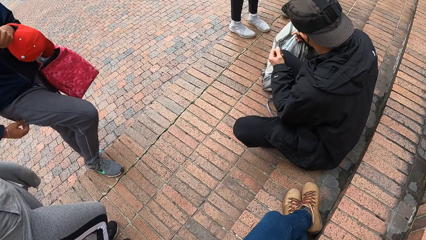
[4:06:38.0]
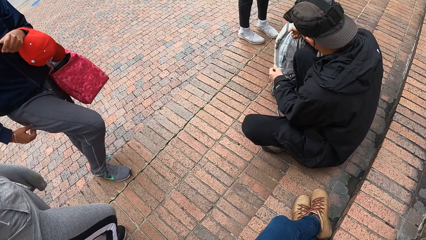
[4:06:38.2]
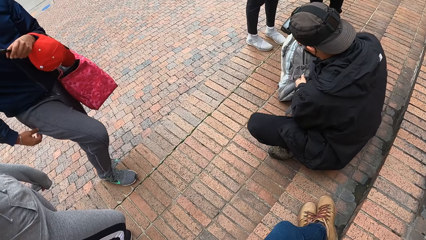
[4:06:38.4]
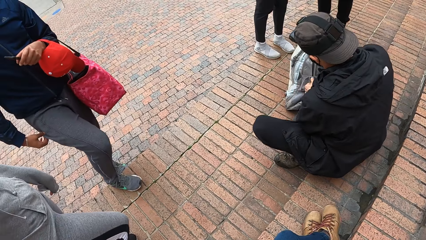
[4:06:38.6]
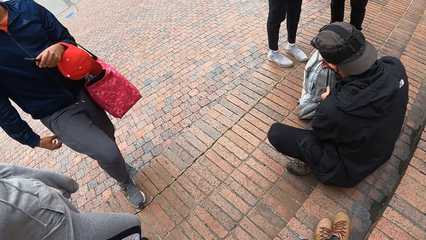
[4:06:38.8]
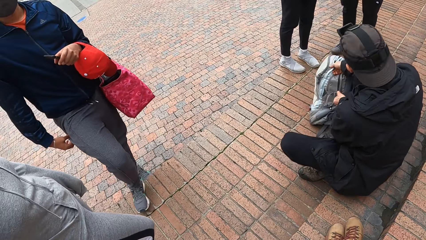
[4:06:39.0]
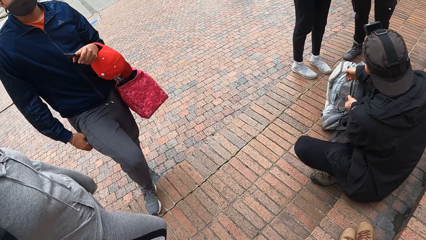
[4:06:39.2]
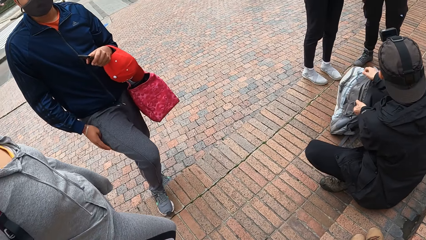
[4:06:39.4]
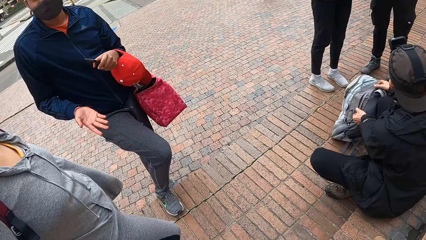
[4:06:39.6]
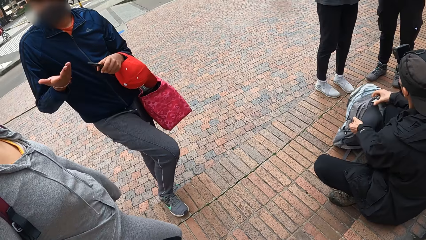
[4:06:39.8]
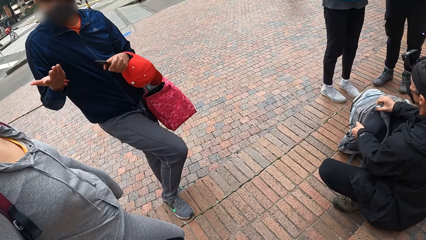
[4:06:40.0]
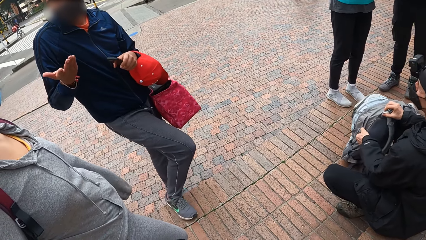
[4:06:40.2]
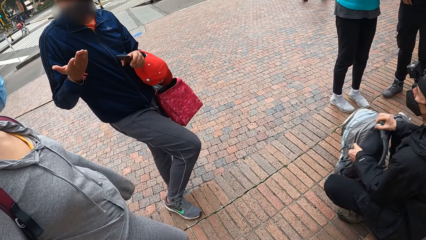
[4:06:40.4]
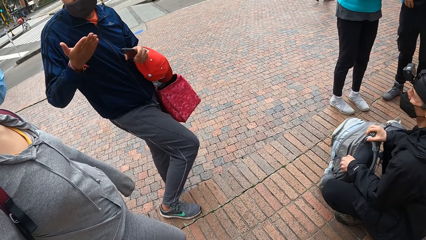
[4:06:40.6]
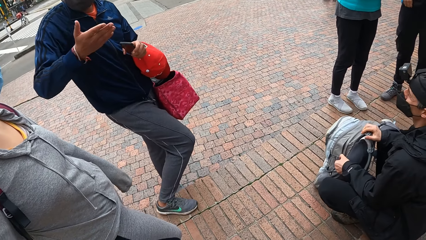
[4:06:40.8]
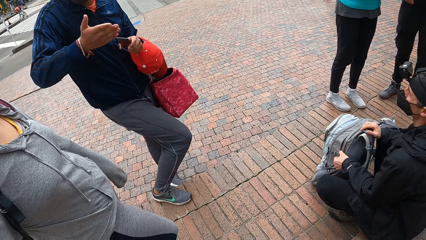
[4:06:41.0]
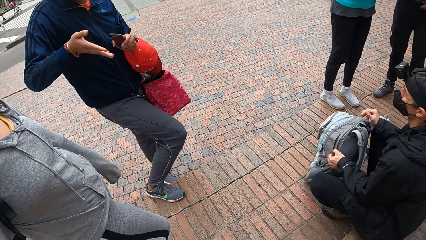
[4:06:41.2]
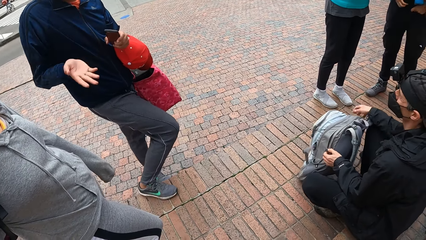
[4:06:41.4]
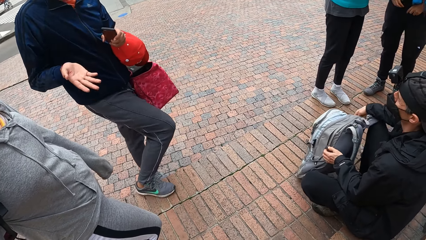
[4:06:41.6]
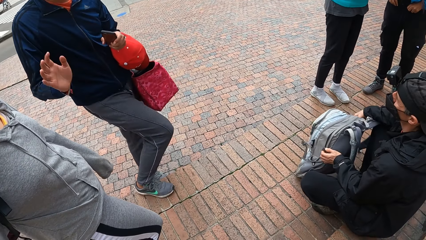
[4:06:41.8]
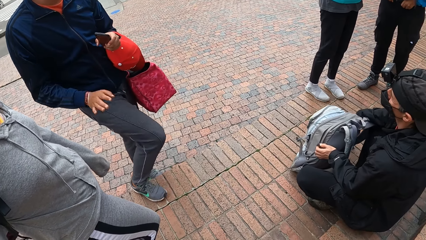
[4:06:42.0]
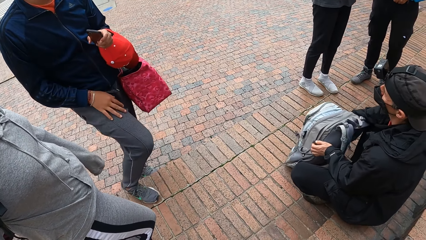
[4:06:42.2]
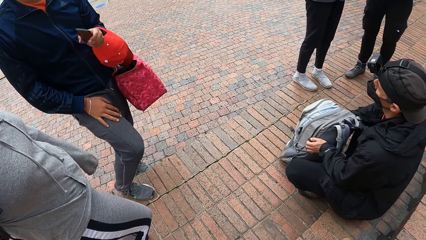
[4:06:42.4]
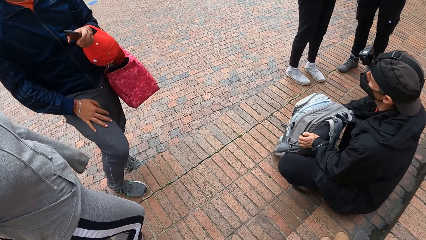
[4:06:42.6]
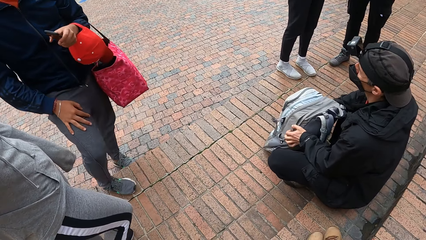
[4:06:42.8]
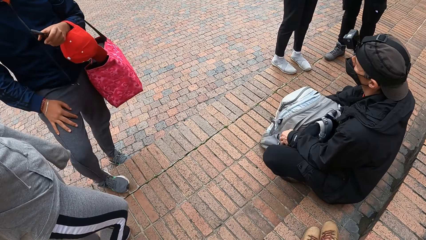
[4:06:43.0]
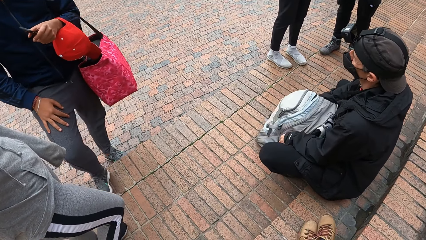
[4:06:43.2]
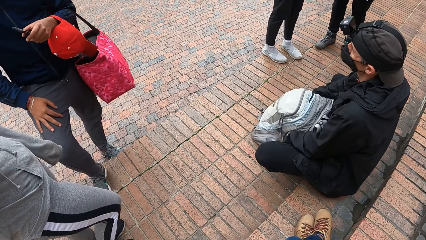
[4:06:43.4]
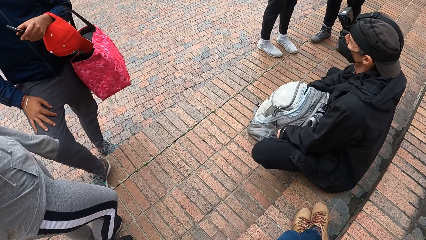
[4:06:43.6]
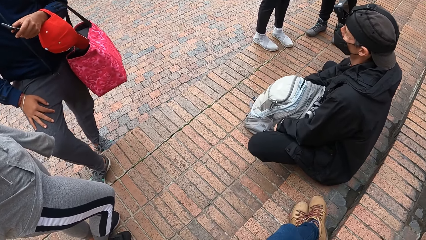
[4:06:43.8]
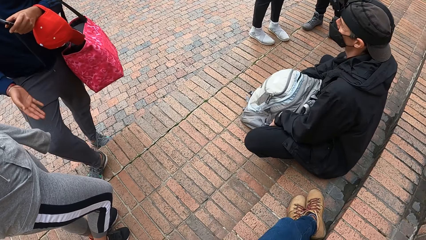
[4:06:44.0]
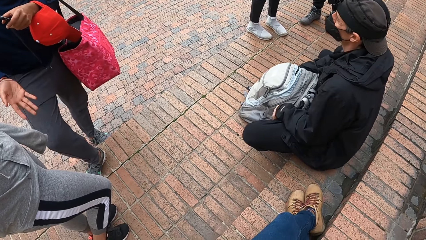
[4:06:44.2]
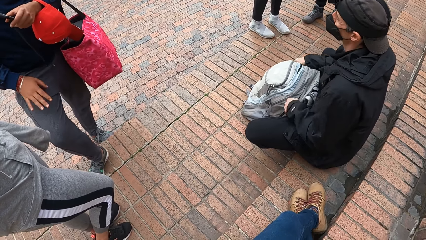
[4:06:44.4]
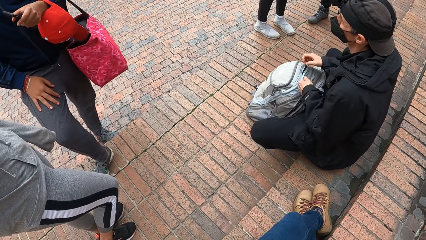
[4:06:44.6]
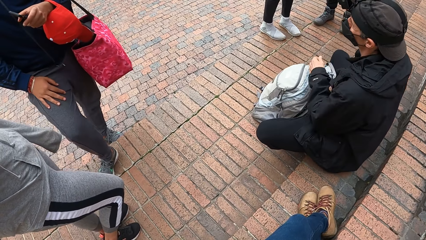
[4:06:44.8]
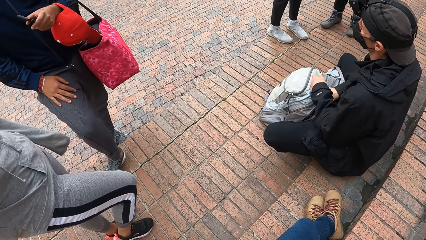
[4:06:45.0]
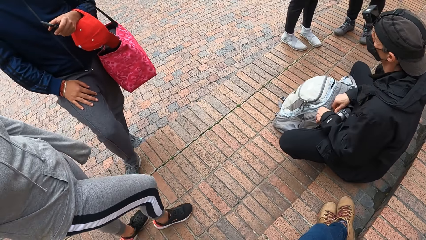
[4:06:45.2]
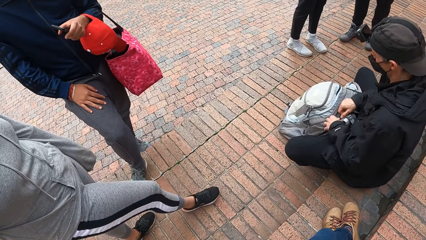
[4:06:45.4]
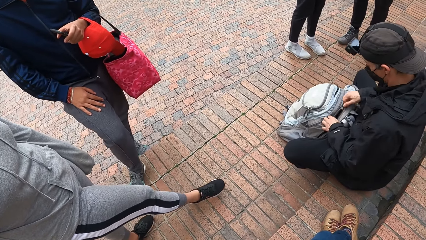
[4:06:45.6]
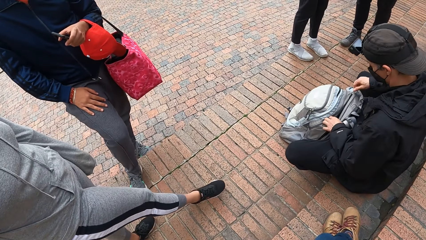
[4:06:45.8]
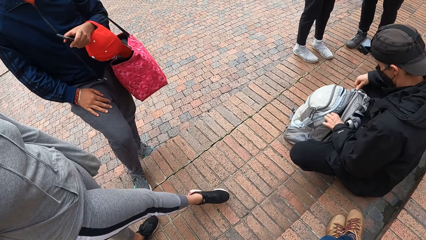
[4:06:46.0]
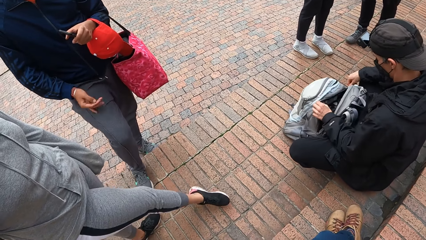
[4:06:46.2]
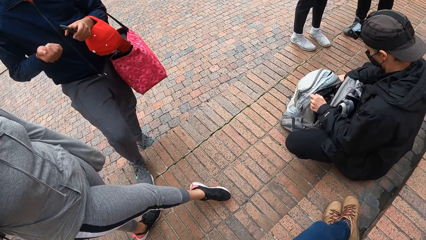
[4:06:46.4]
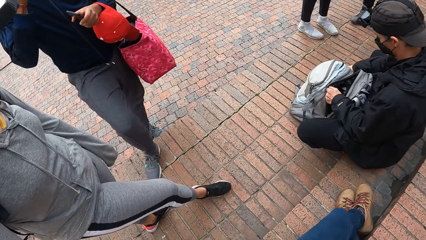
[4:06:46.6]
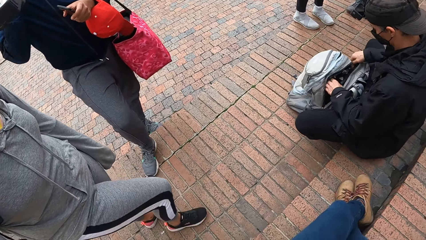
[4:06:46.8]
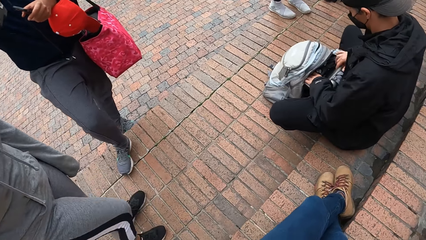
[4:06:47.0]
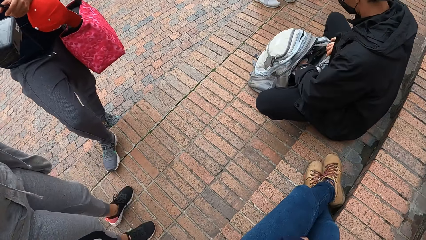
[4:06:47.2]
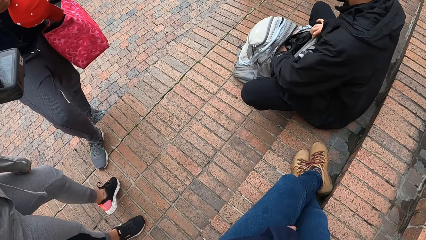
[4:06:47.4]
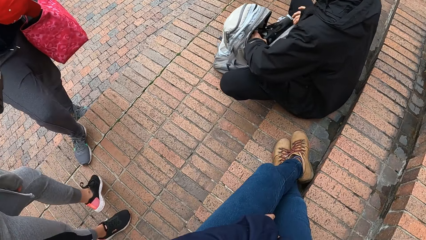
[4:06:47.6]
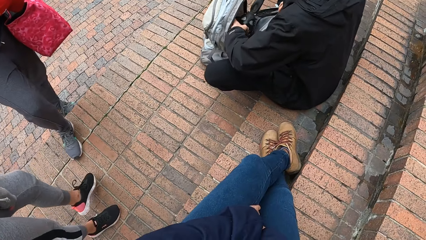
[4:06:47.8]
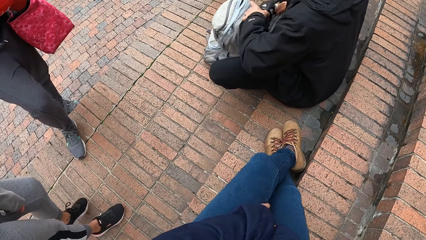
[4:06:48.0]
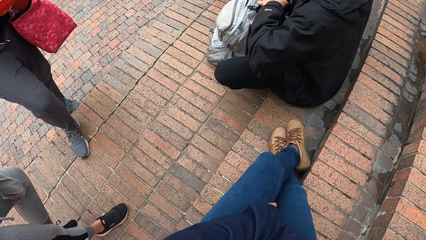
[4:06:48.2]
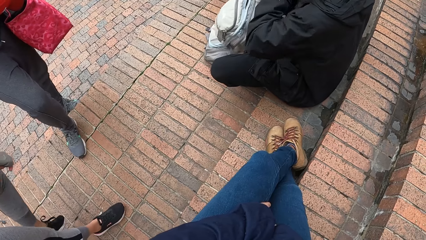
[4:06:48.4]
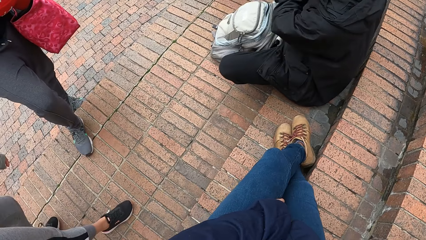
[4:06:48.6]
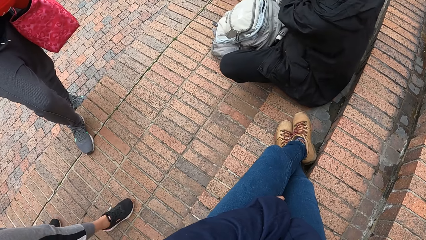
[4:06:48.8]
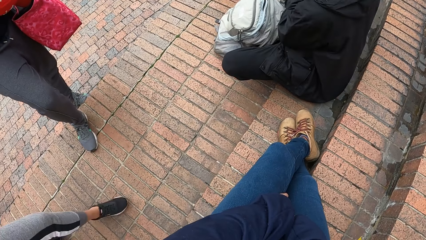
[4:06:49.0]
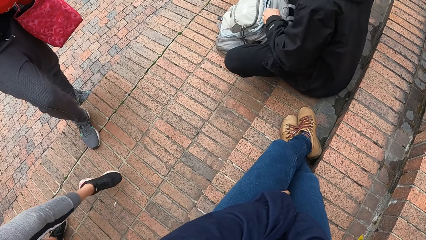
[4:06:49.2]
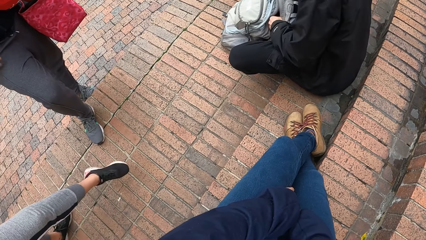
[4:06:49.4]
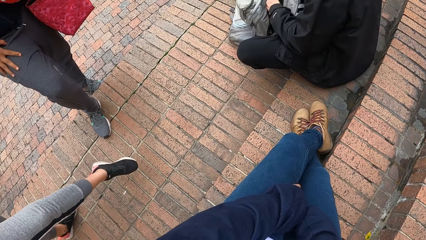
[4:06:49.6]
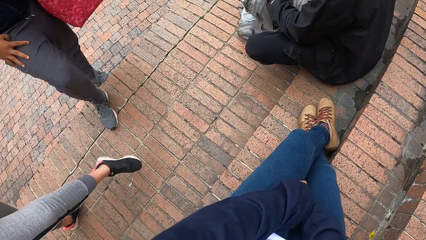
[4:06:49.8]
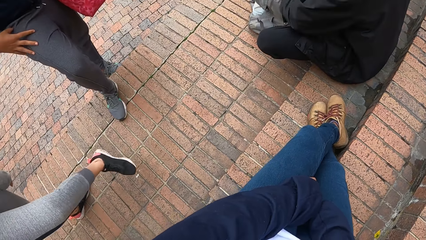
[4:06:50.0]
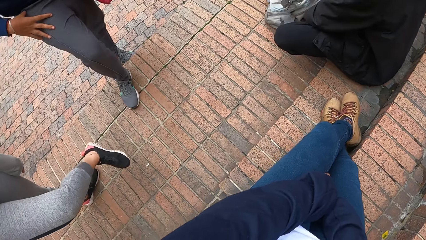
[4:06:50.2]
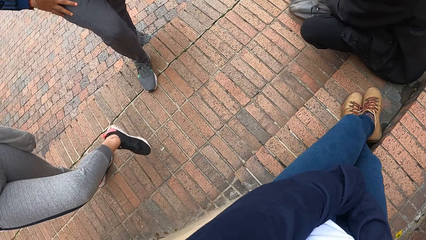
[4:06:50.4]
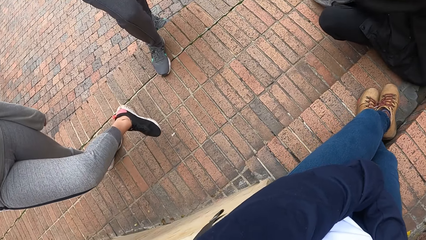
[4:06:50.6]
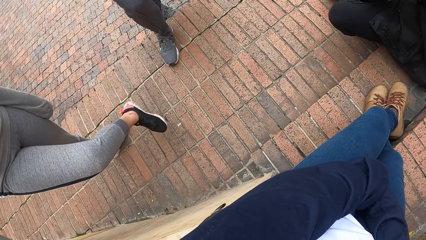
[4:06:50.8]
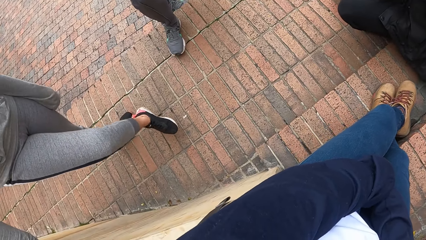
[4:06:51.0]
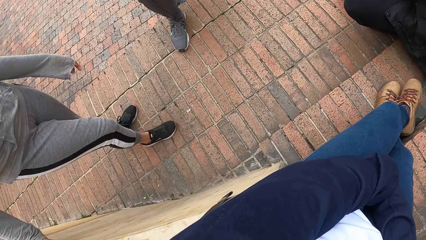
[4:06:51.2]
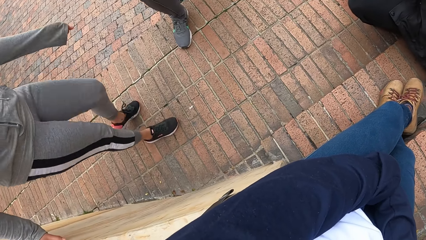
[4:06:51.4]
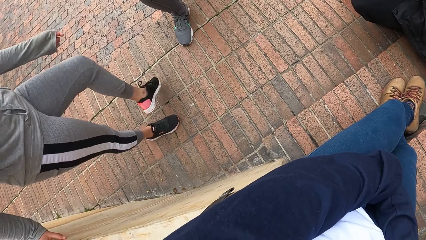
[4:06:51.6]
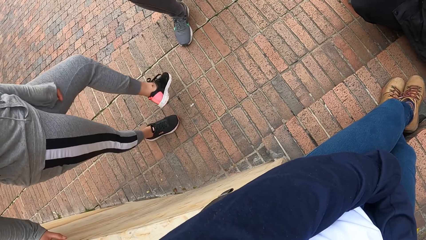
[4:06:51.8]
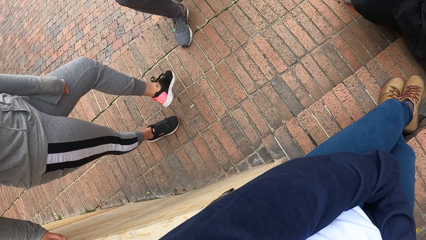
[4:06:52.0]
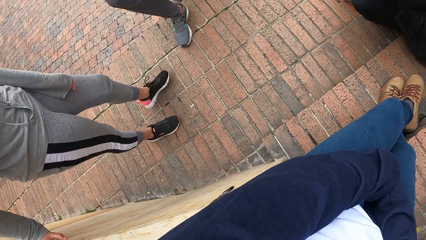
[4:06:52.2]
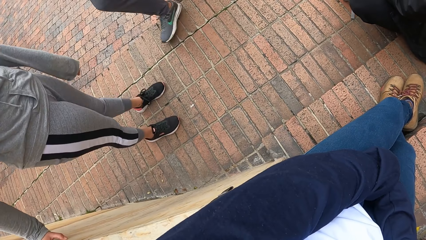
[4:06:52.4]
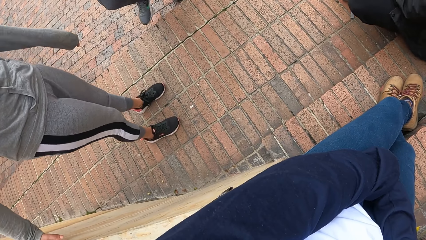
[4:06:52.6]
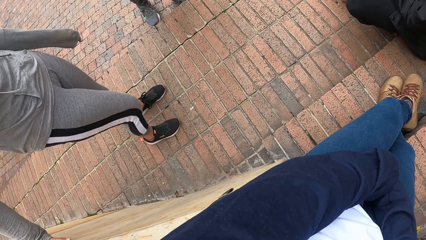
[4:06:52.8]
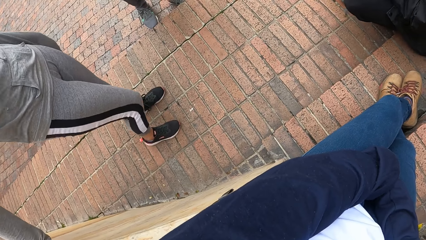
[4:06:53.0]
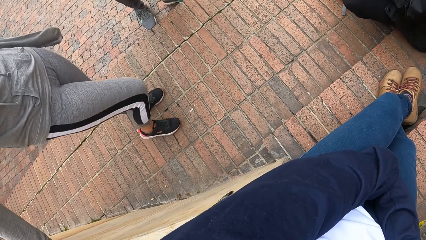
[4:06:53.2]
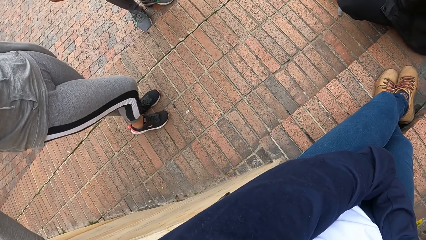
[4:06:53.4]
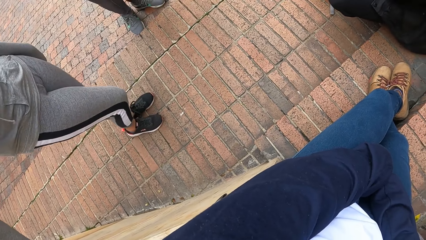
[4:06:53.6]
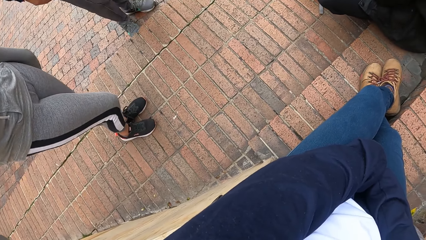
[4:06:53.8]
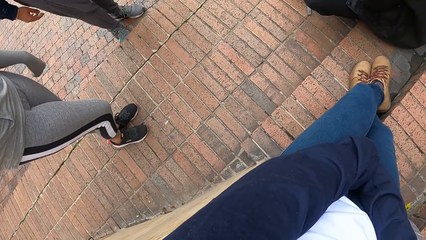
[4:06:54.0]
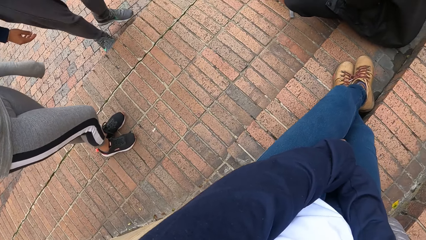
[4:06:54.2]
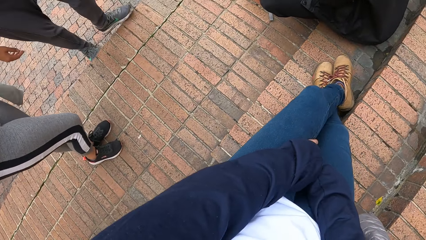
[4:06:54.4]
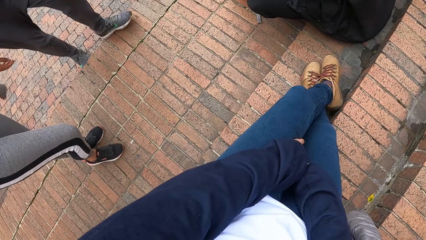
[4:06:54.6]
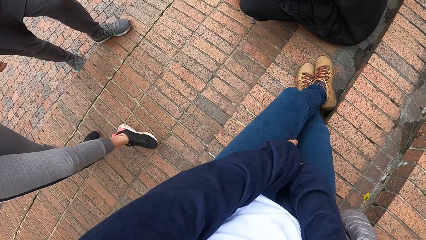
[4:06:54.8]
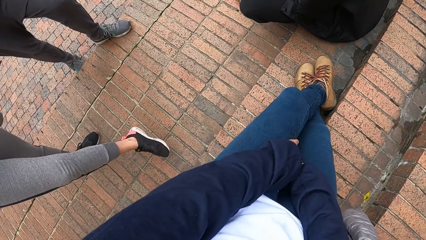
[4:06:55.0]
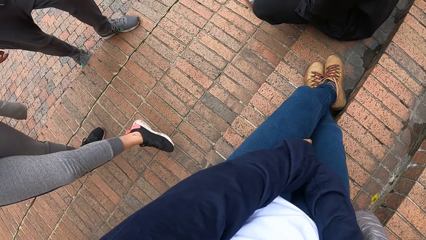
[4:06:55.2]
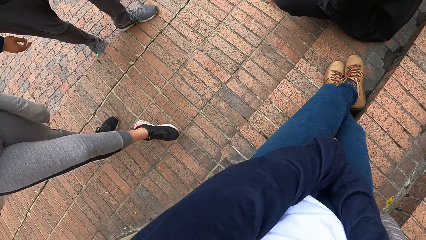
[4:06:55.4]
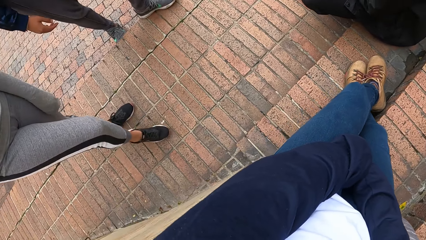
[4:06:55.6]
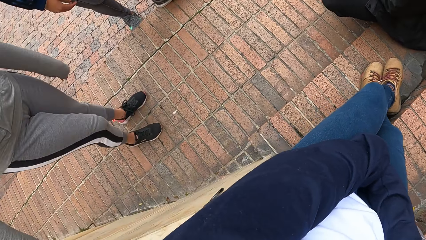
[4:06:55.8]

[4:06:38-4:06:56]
The man pushes the bag out with his right hand. The man drags the bag with his left hand. The man drags the bag with both hands. The man unzips the bag with his left hand. The man unzips the bag with his right hand. The man widens the bag with his right hand. The man dips his left hand into the bag. The man brings out a roller boot from the bag with his left hand. The man dips his left hand into the bag.
